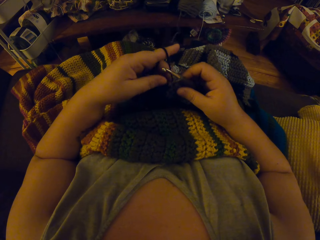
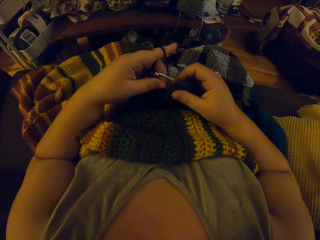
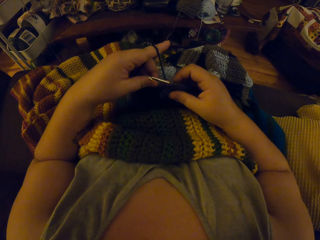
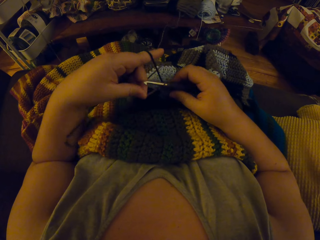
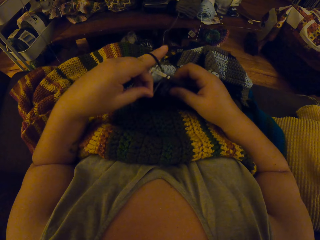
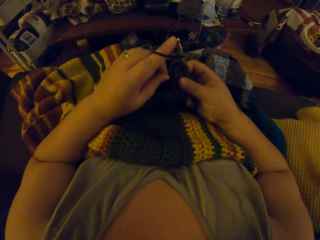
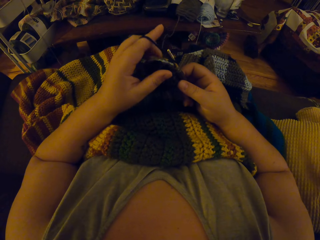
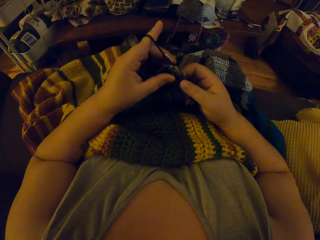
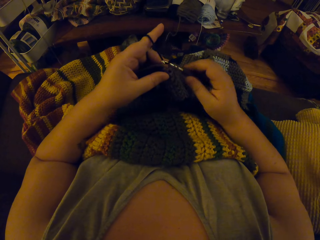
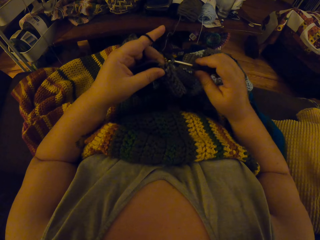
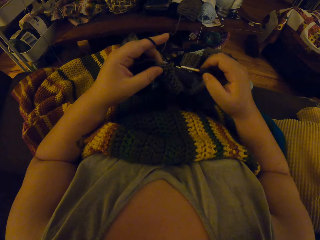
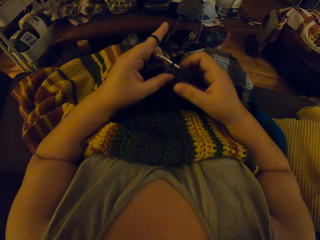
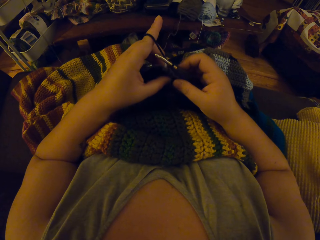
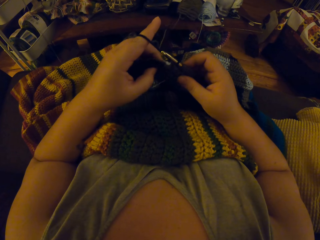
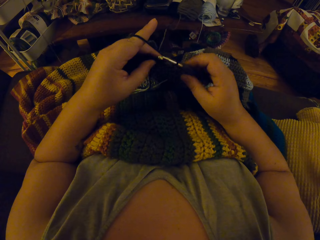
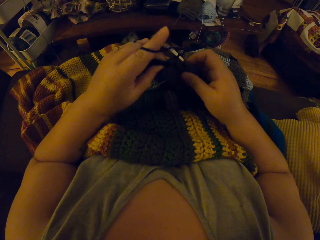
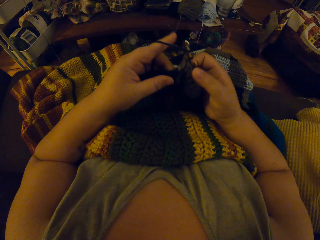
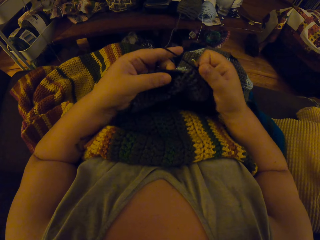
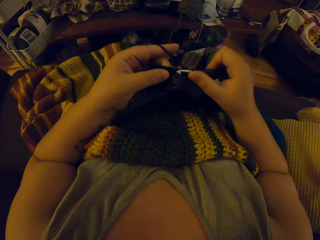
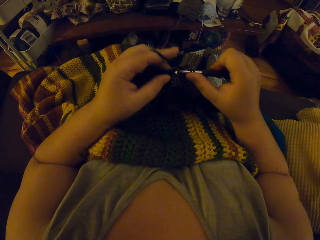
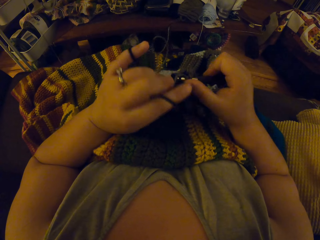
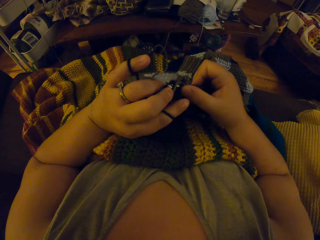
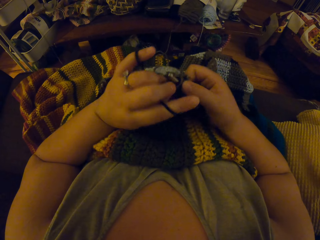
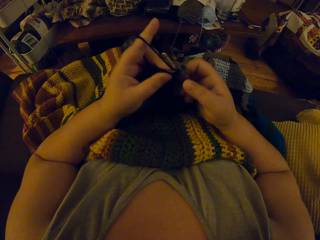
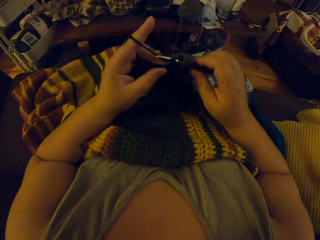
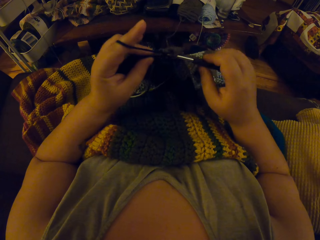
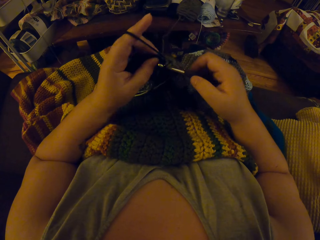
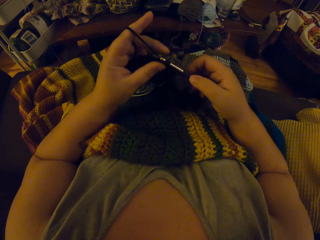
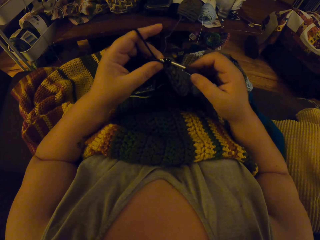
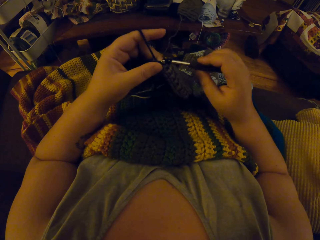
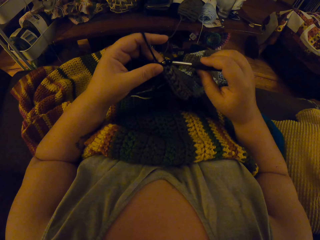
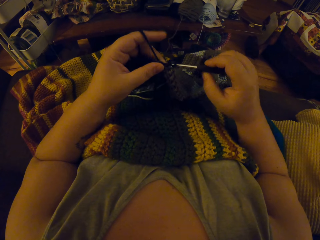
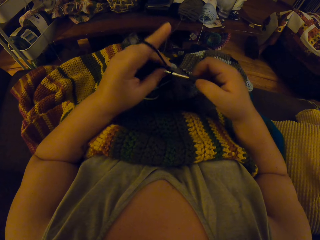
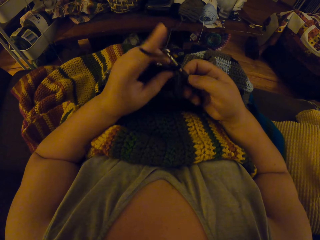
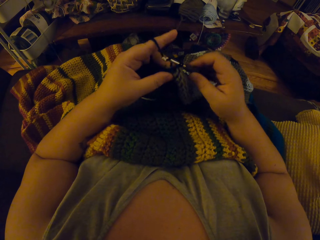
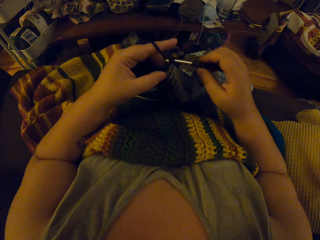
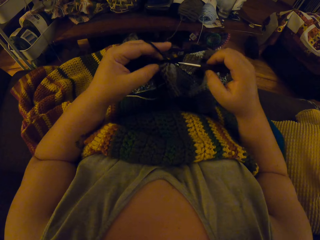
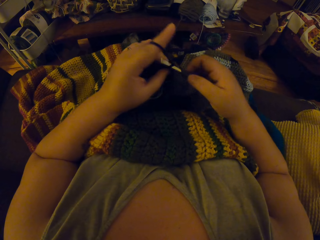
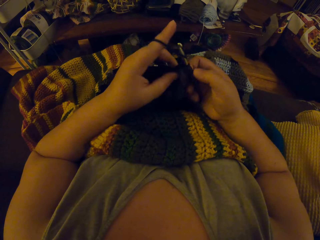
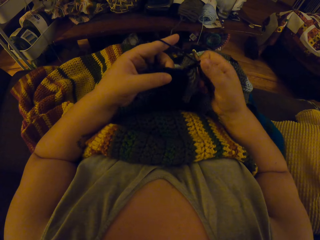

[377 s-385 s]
The camera wearer crochets with the yarn.

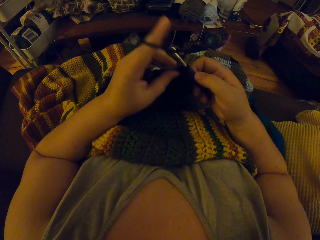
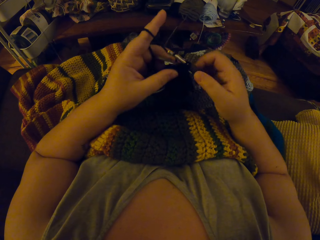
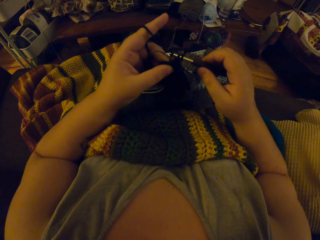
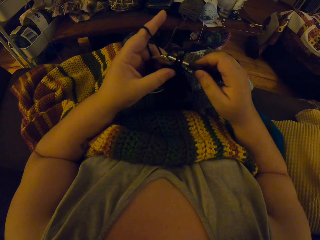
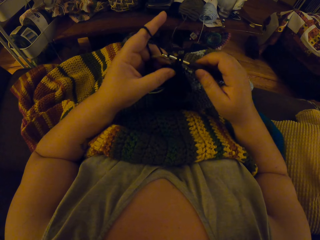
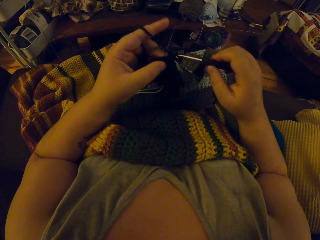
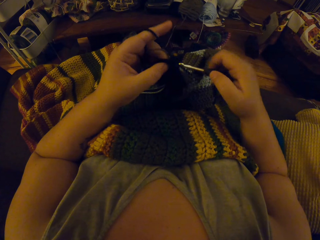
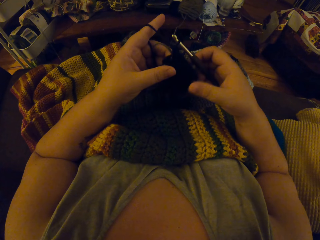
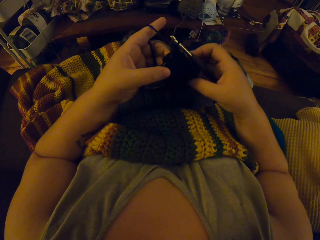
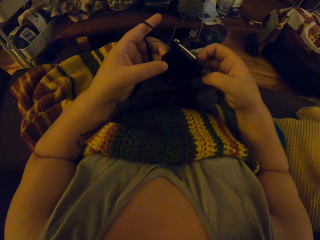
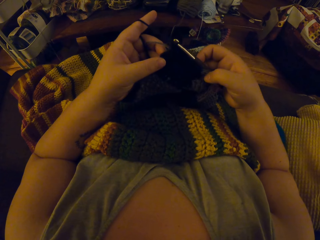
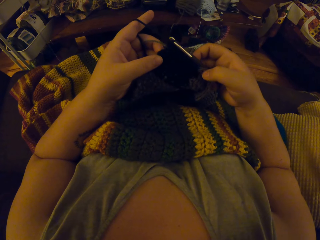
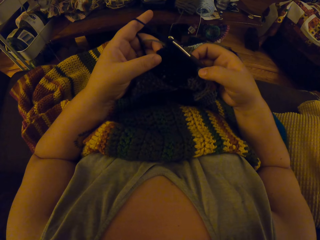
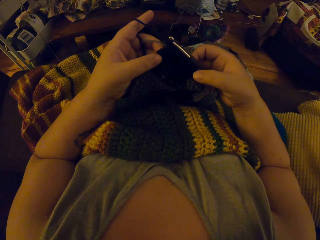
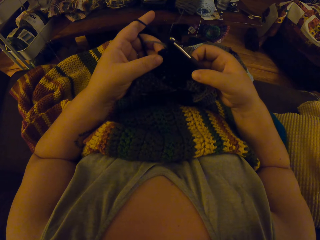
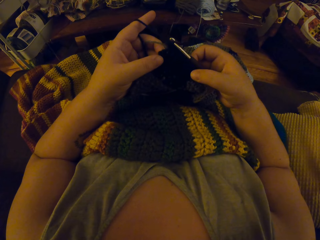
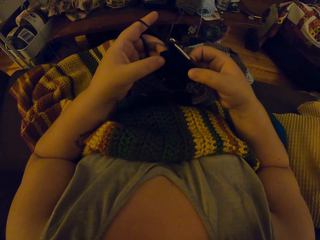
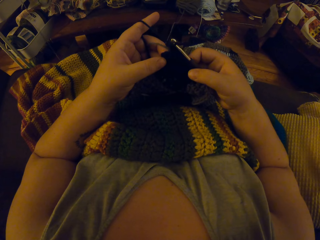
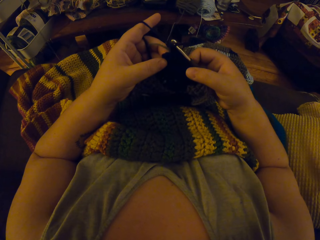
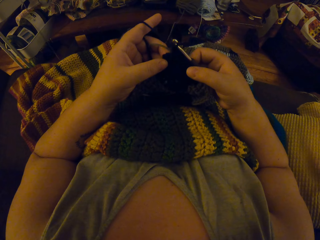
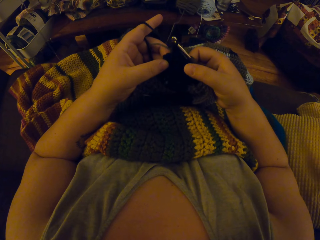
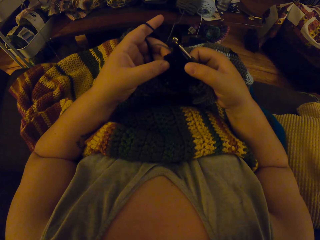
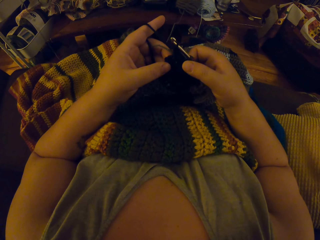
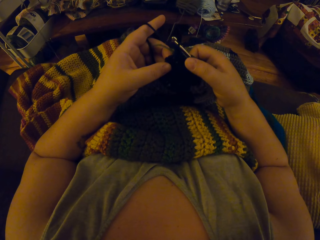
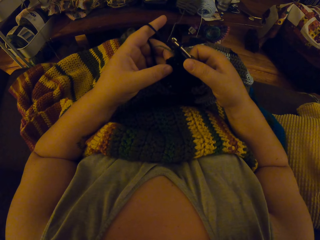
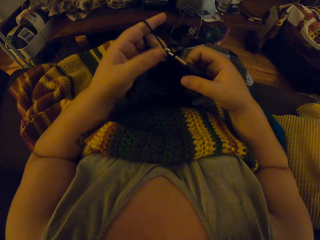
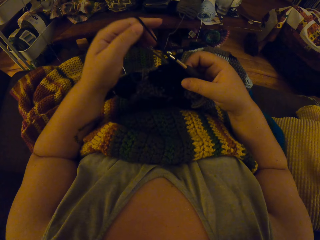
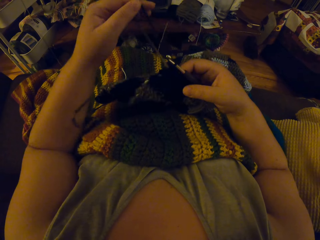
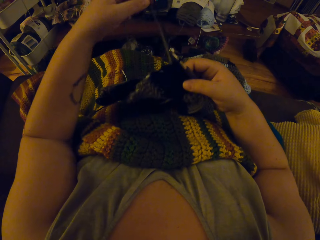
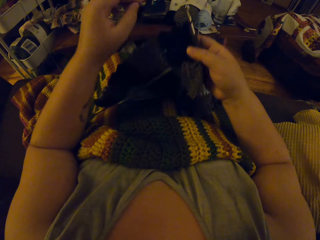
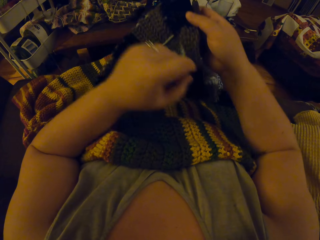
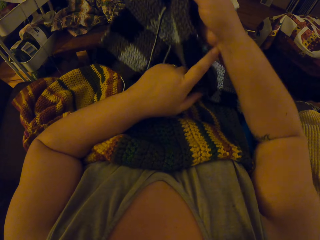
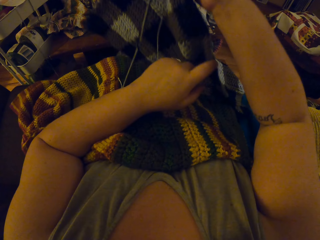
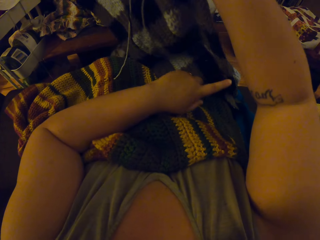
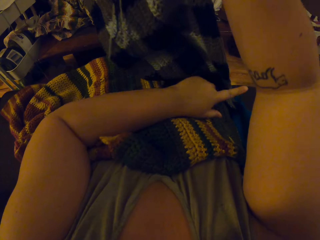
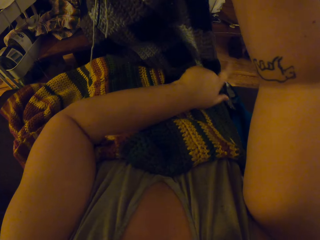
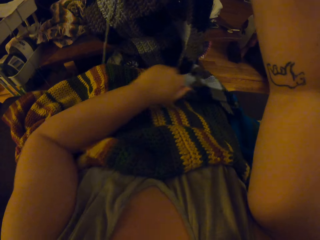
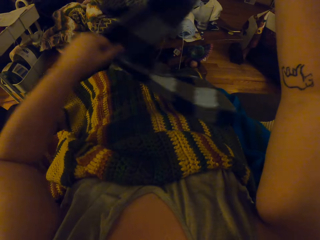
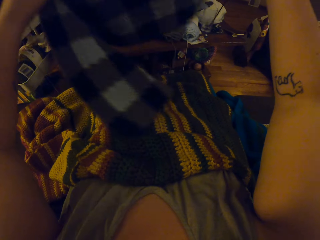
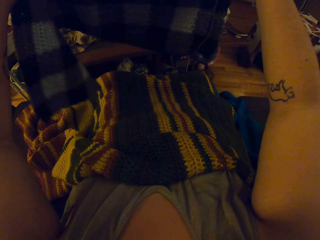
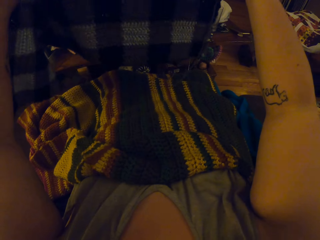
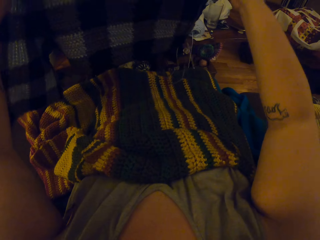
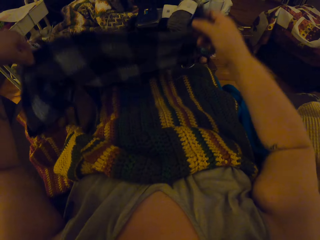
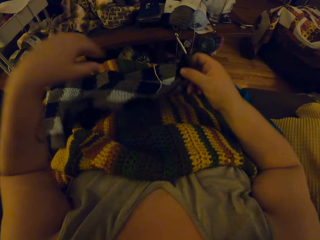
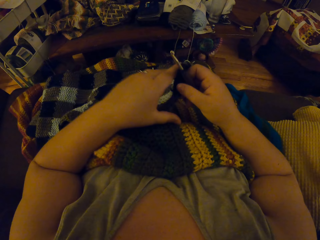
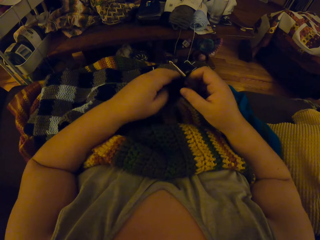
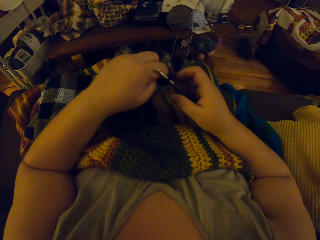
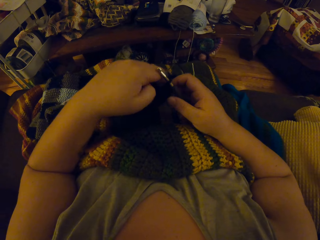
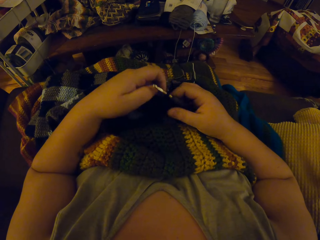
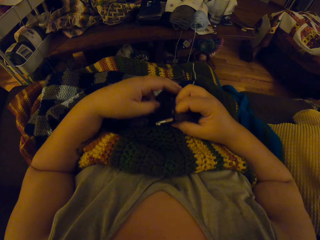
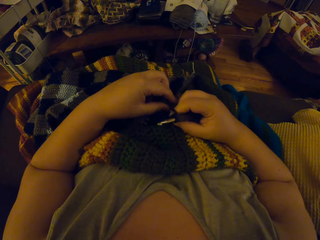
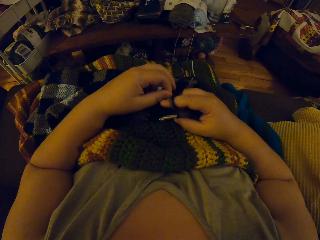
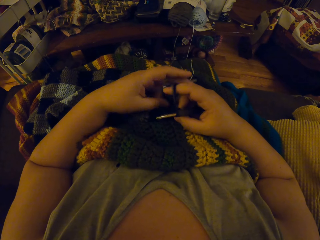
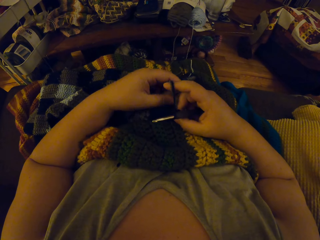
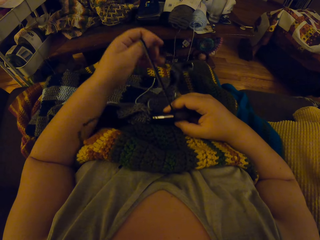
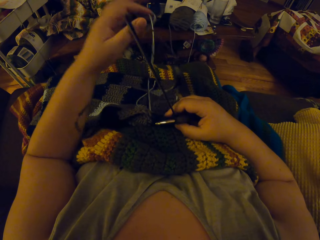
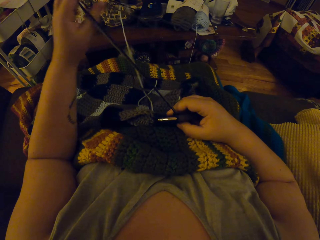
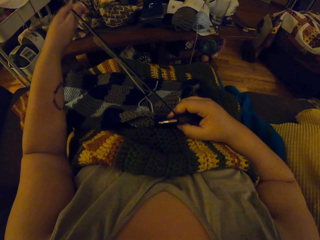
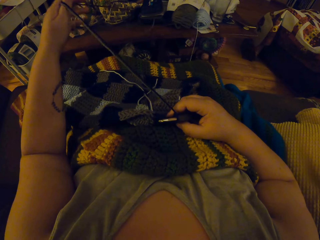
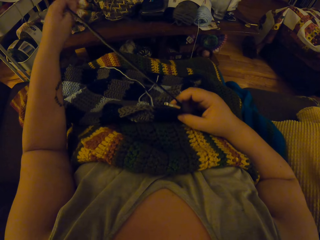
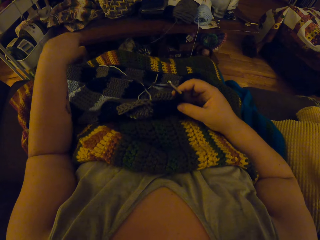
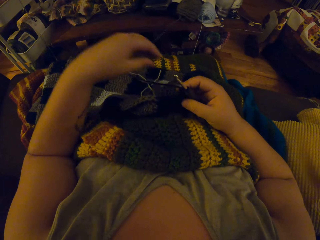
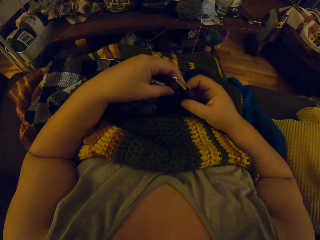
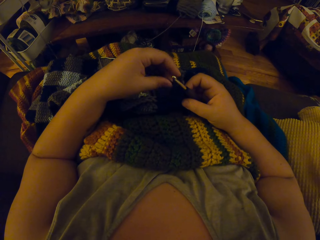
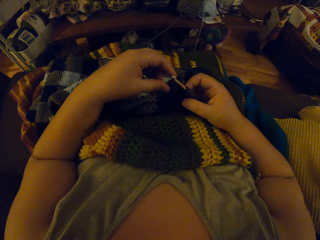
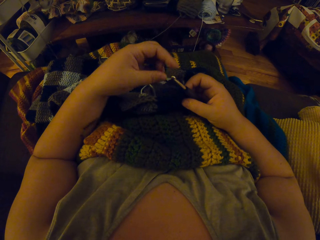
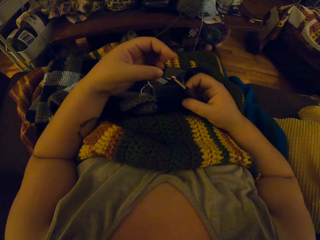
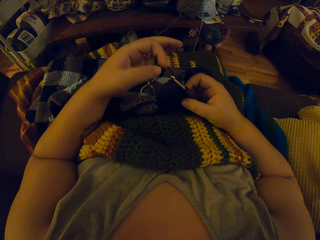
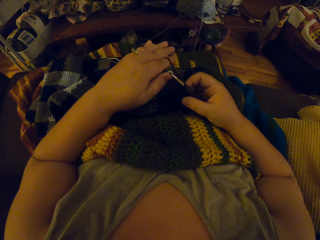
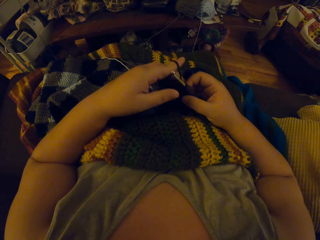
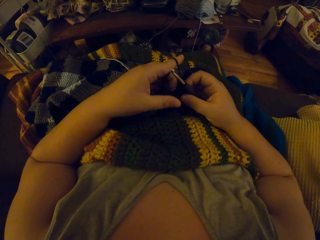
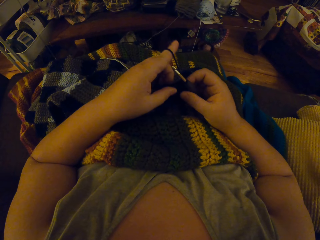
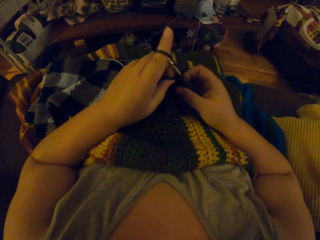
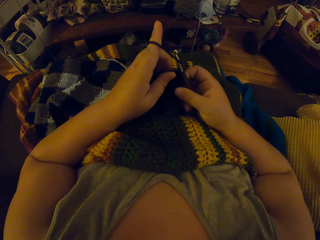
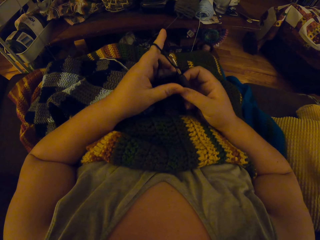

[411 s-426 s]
The camera wearer stops knitting the fabric. She counts the lines on the crocheted fabric with her right hand. She adjusts placement of the fabric. She adjusts the yarn with her left hand. She turns the crocheted fabric with both hands. She adjusts the yarn with her left hand.
